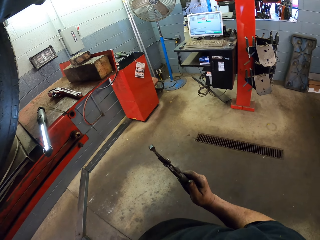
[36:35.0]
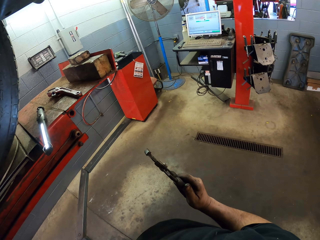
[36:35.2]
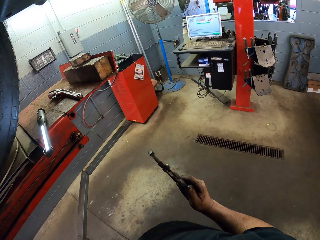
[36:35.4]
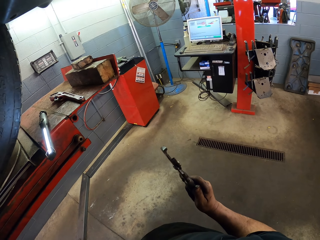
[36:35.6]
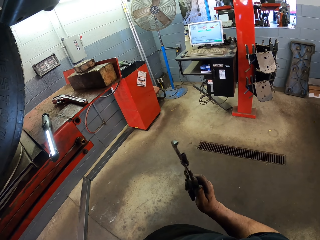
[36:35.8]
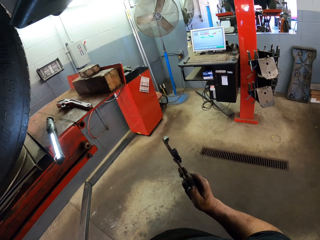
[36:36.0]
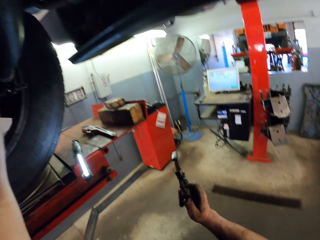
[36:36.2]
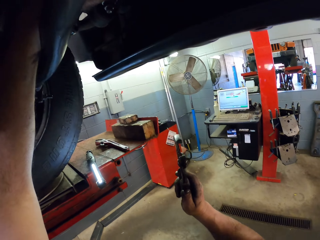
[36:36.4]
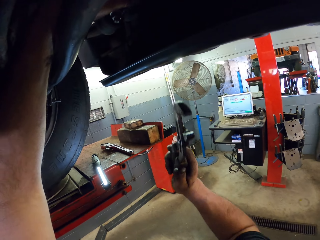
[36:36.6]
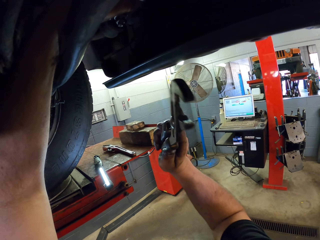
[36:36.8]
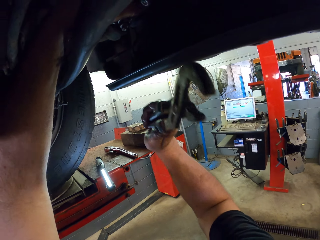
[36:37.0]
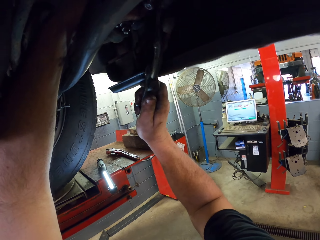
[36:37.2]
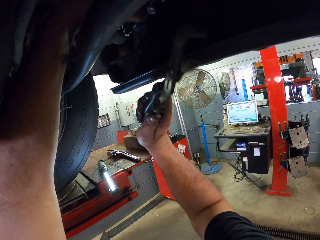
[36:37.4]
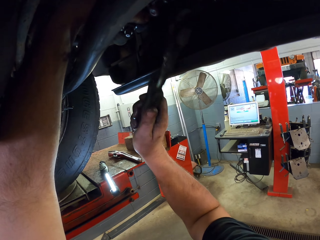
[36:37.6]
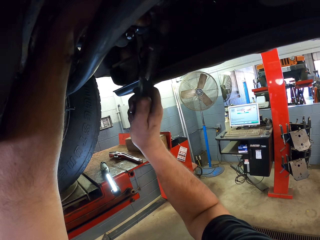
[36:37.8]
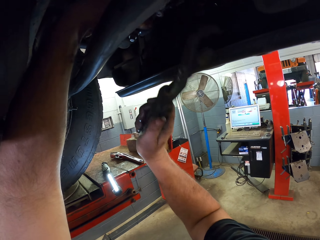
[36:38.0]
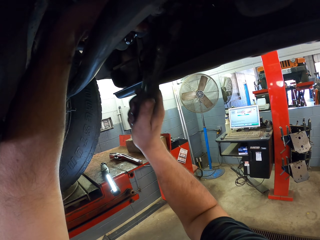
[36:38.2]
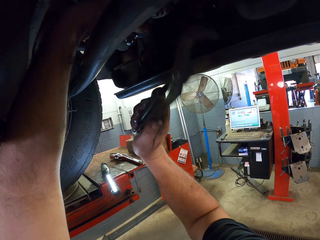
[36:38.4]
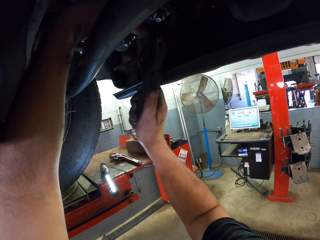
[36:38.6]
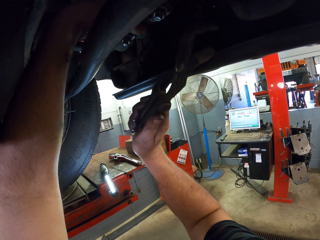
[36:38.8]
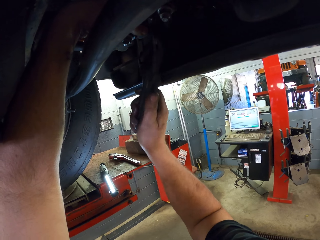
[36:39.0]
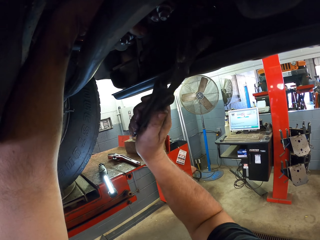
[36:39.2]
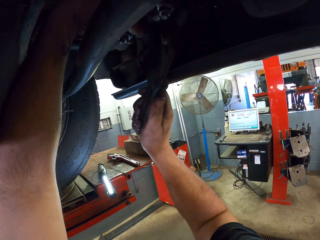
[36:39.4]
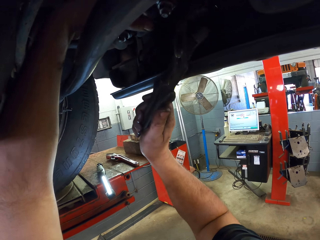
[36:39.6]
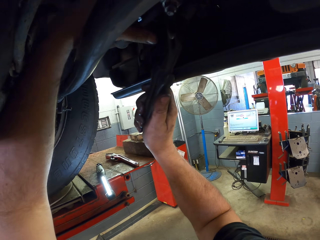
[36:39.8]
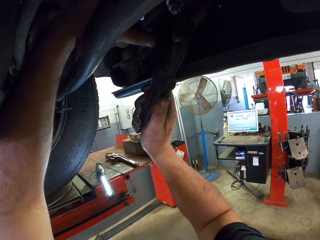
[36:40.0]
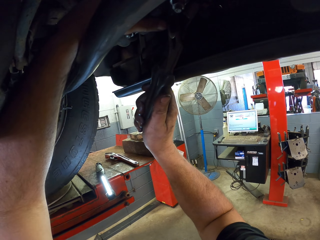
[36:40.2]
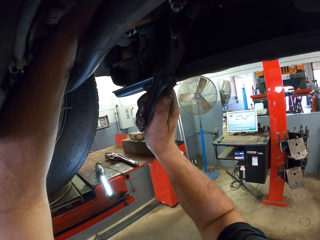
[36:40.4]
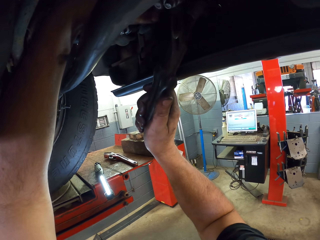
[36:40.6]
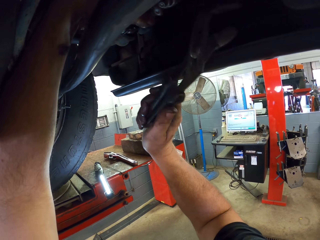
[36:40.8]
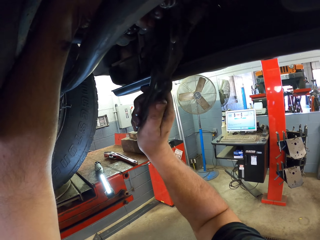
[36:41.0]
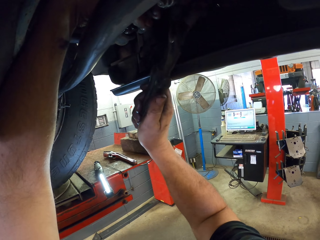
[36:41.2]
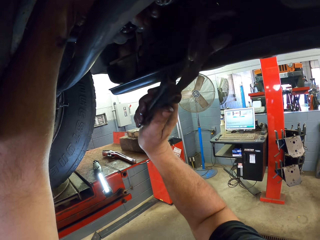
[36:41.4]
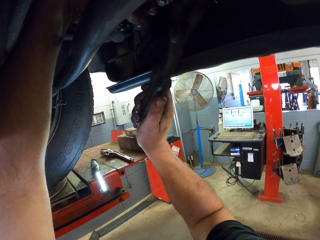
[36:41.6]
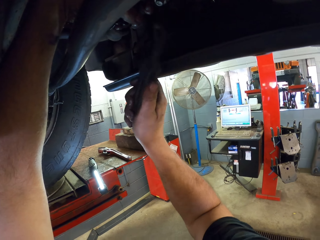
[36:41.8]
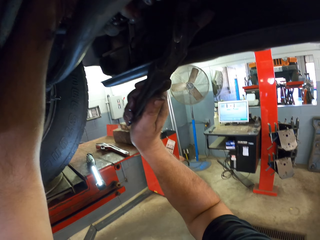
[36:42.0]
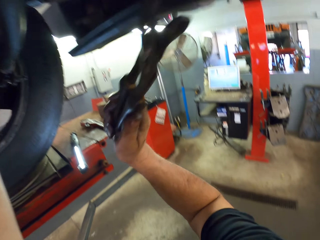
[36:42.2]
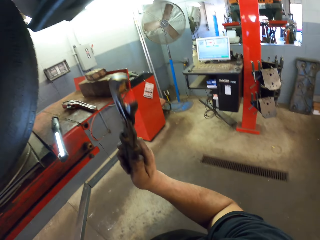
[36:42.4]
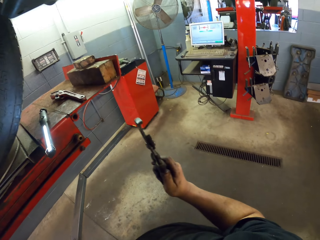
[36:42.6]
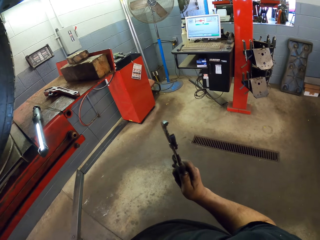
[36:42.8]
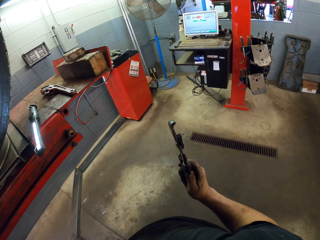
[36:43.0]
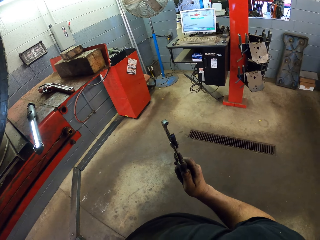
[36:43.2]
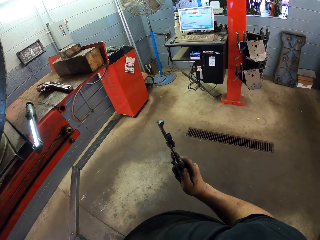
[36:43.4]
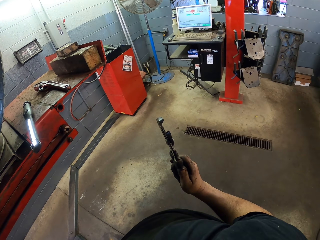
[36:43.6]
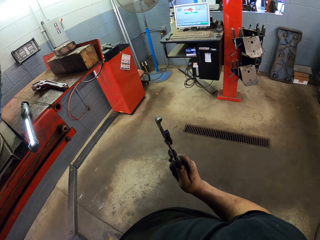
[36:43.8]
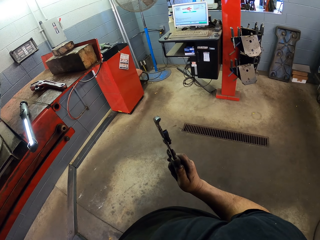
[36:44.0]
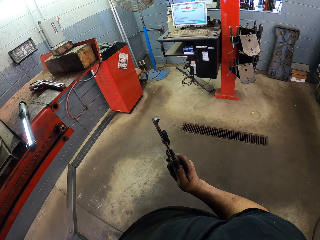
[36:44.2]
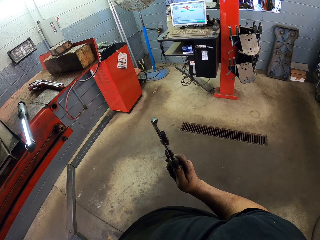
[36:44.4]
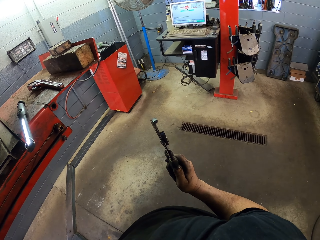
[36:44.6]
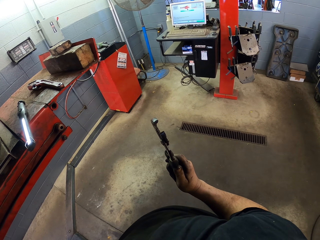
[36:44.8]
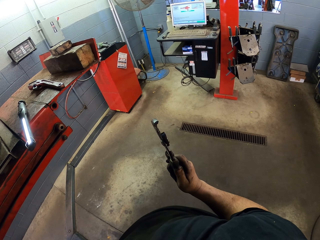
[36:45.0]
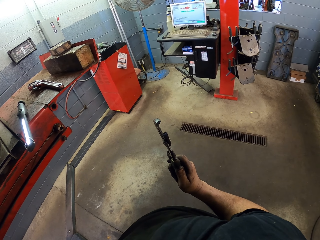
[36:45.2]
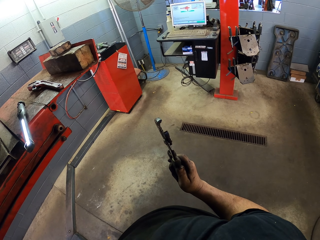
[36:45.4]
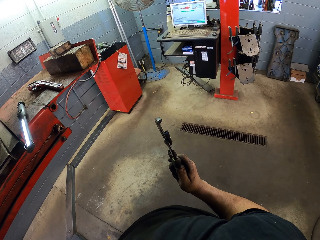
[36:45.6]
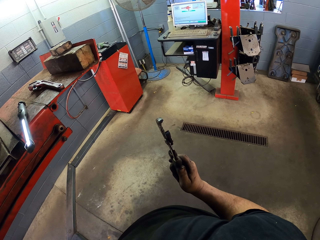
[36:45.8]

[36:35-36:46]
The camera wearer interacts with a man. They look under the car. They lift up the pliers. They hit the wheel hub with the locking pliers. They interact with the man. They put the hand down.

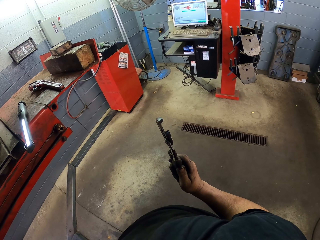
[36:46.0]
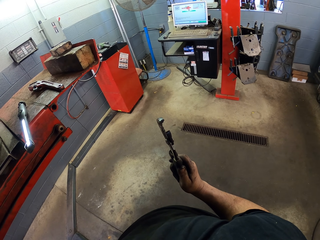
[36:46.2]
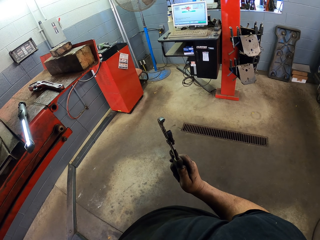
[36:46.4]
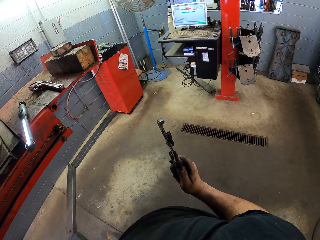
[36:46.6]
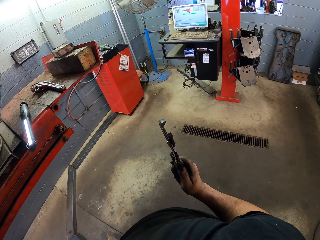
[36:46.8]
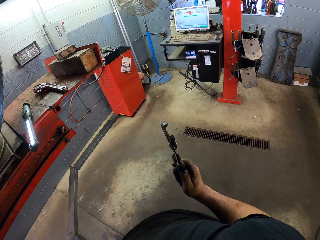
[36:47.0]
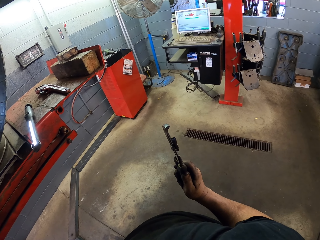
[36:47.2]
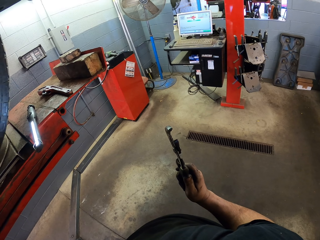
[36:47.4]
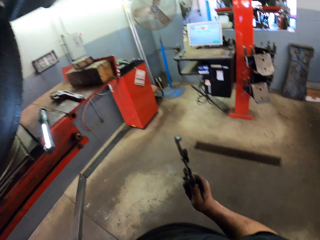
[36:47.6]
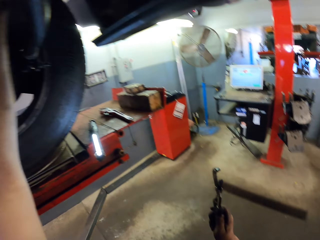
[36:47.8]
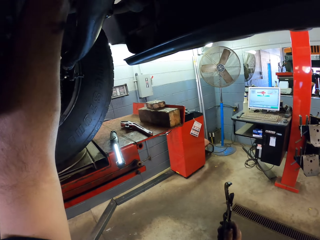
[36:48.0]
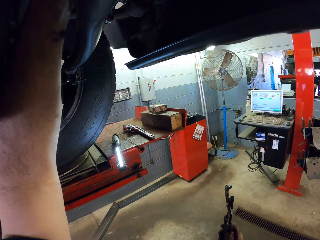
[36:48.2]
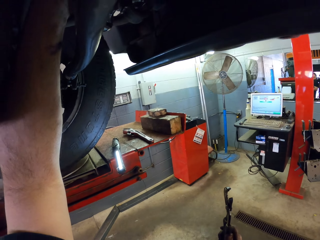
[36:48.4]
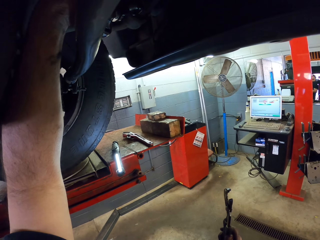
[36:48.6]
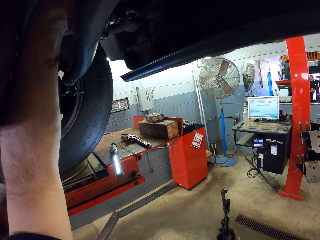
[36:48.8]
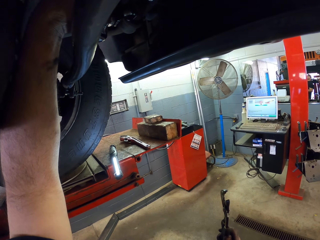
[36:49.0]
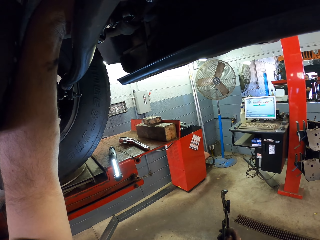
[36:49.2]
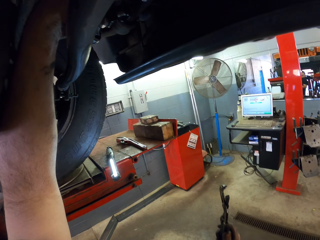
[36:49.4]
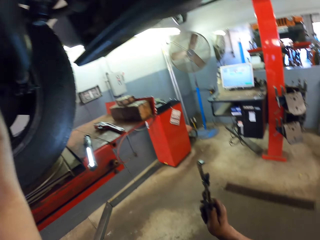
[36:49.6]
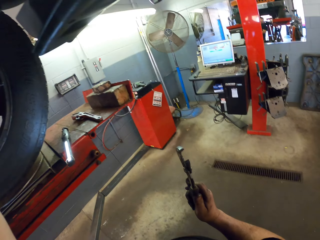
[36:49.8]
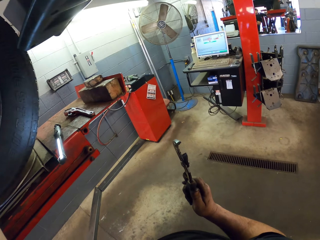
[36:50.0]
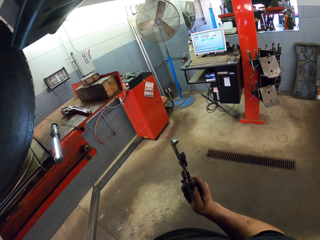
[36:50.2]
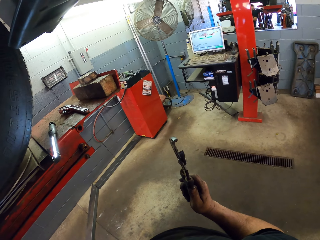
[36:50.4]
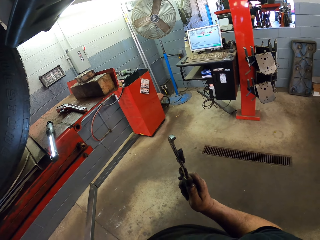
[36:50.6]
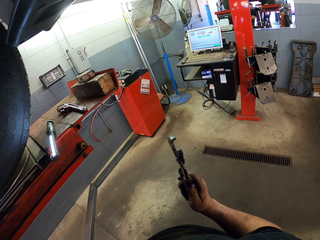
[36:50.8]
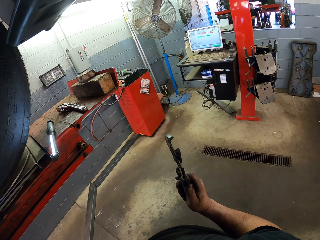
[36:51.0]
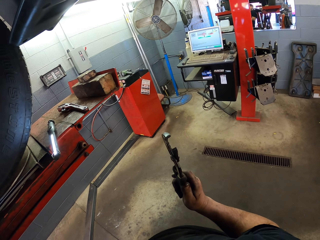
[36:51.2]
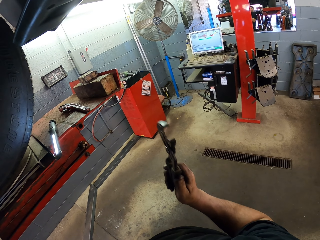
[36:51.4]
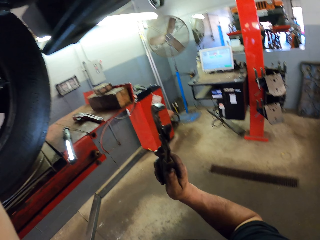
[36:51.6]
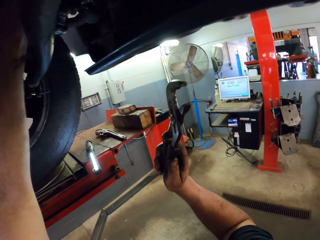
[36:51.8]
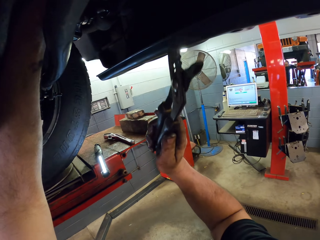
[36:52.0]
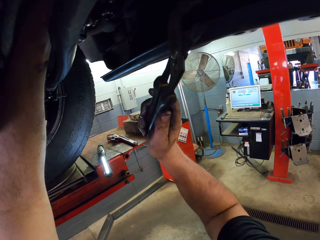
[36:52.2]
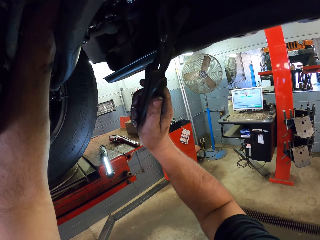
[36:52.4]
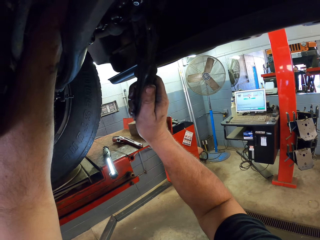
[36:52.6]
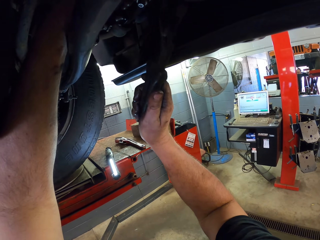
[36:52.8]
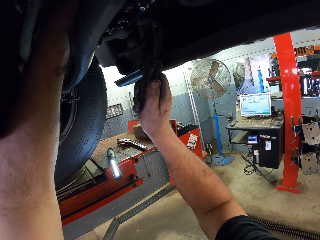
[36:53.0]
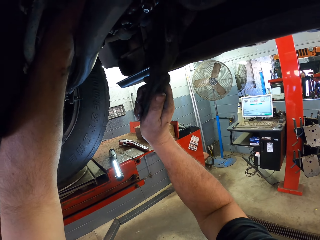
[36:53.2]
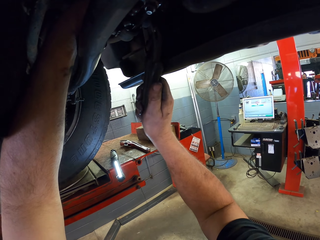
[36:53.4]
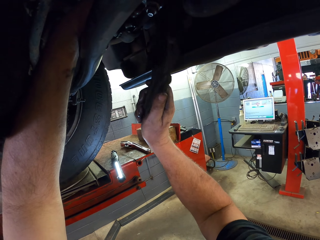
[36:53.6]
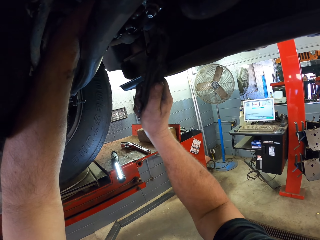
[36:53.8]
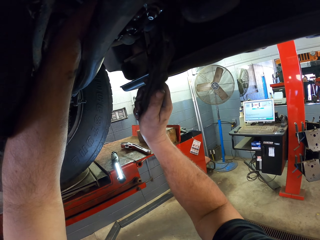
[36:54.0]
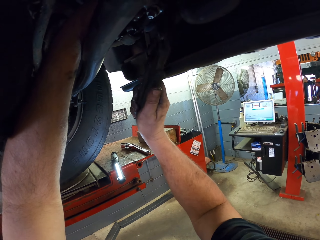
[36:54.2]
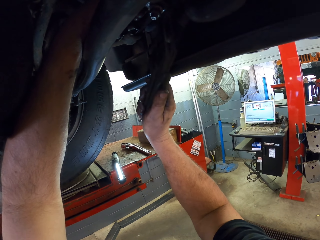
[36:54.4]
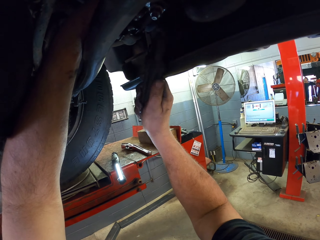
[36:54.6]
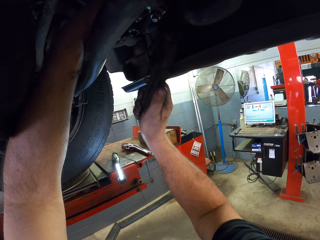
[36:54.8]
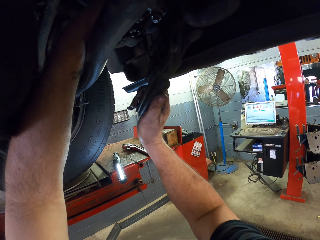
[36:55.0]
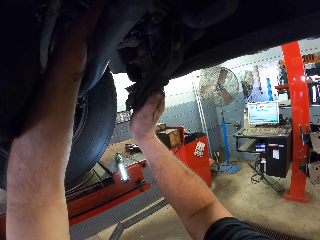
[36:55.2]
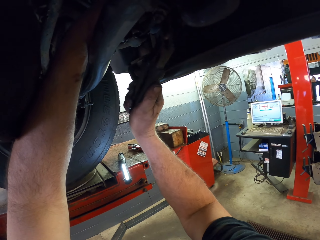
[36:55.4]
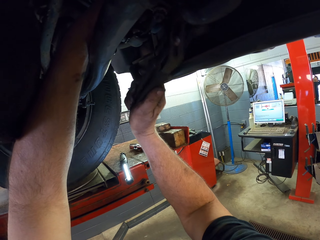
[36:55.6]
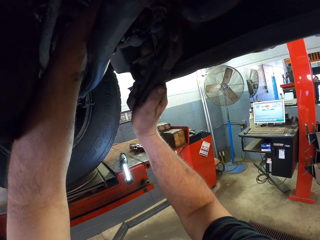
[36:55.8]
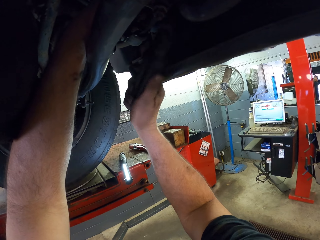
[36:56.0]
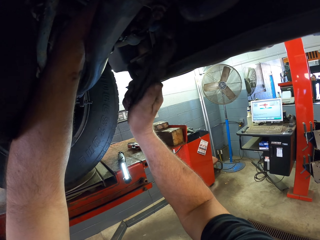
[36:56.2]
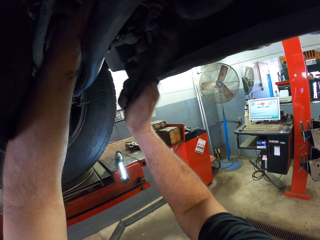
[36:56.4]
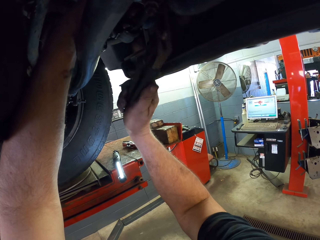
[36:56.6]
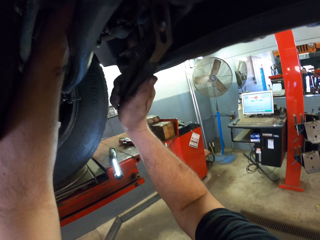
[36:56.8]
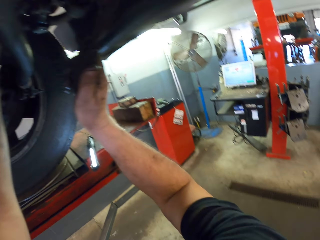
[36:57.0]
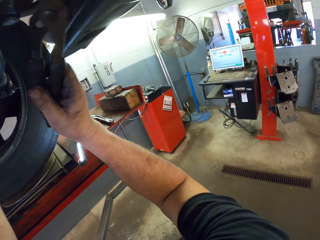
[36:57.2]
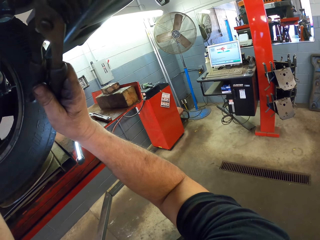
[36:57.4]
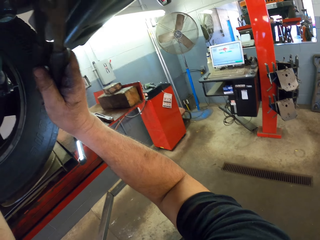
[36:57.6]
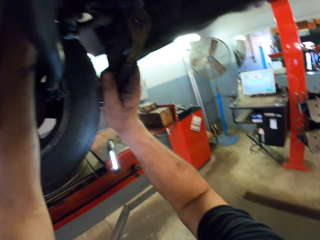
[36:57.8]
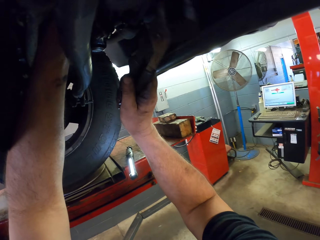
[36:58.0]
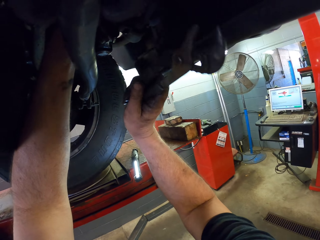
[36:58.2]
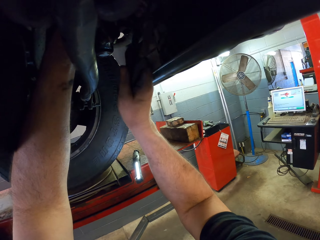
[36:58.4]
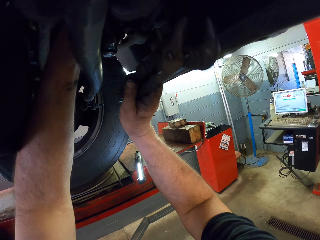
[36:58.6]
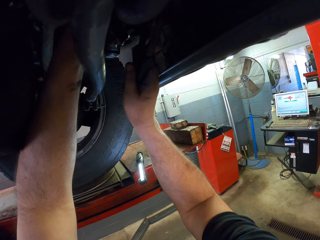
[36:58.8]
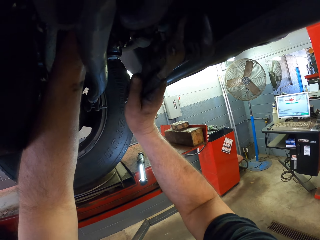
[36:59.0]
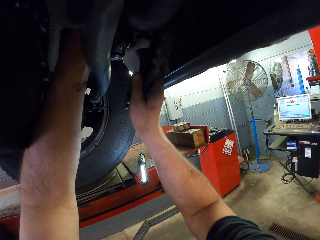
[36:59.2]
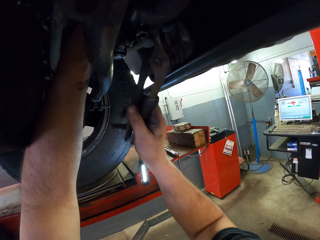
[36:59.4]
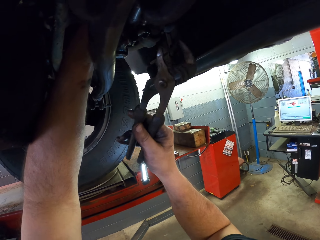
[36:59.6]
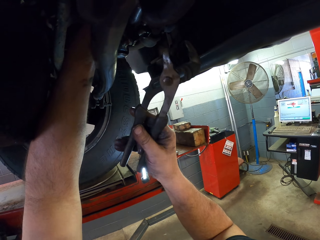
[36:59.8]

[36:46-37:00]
The camera wearer looks under the car. He tightens something with his hand. He fixes the wheel hub. He interacts with a man. He looks under the car. He hits something with the locking pliers. He interacts with the man. He looks under the car.
